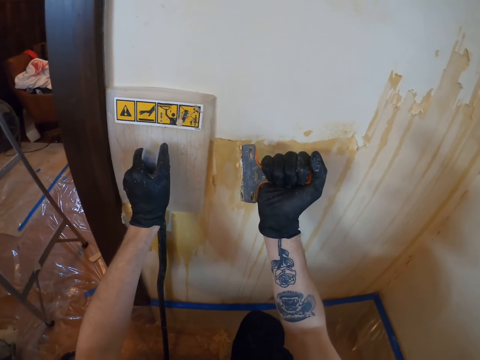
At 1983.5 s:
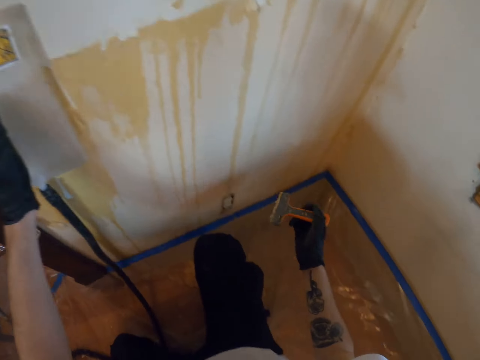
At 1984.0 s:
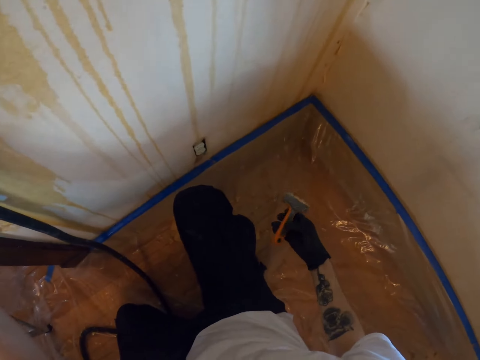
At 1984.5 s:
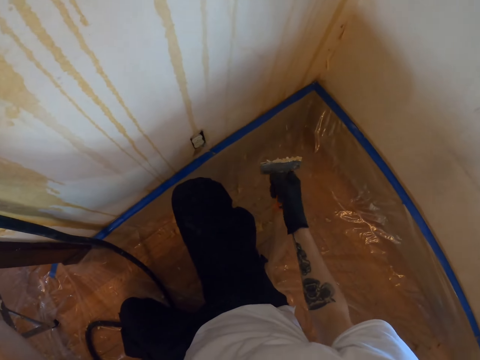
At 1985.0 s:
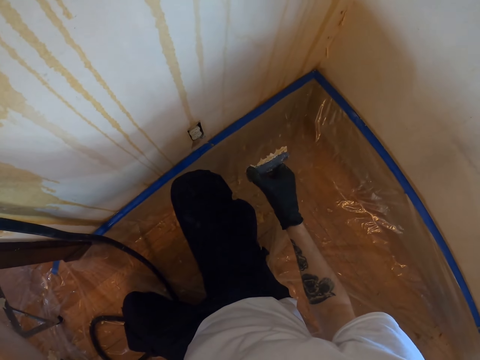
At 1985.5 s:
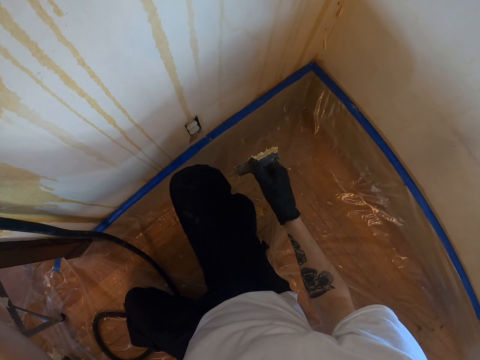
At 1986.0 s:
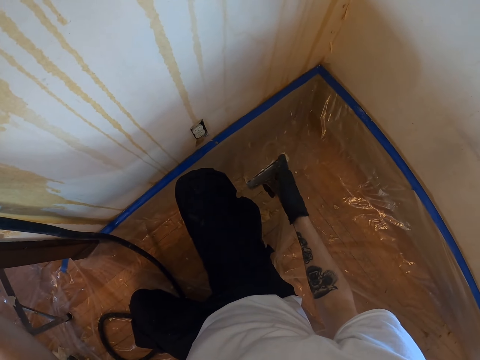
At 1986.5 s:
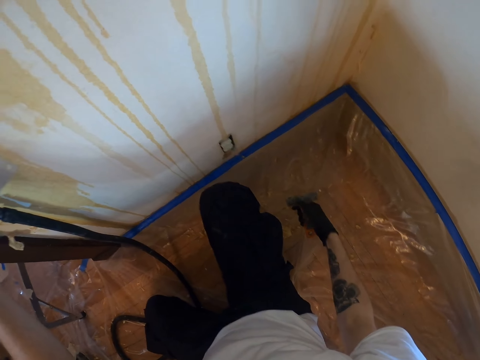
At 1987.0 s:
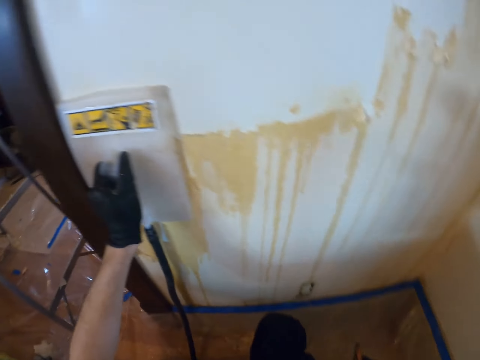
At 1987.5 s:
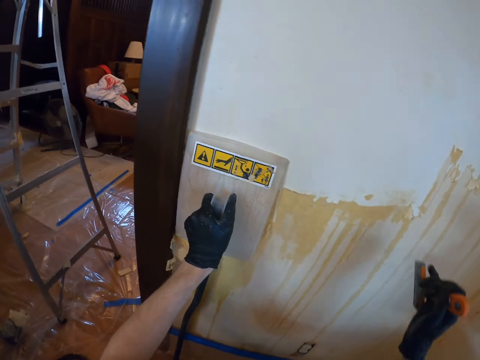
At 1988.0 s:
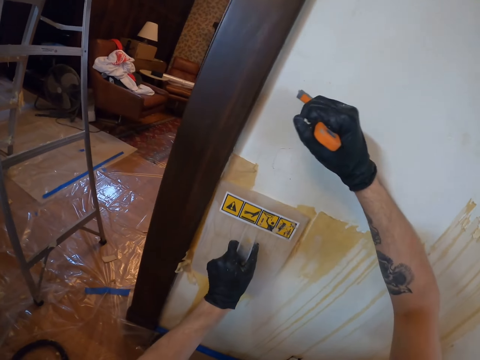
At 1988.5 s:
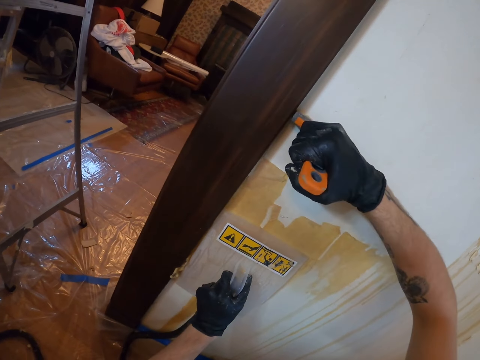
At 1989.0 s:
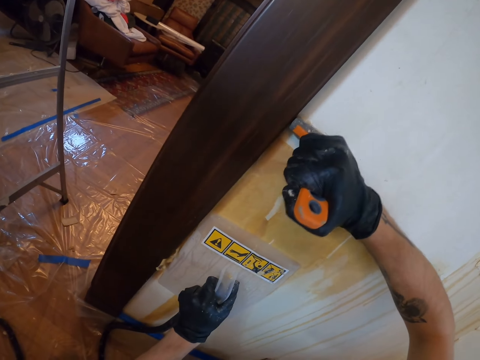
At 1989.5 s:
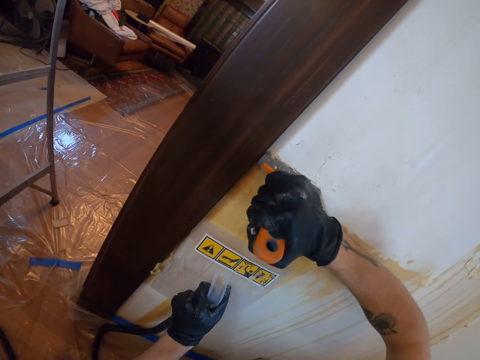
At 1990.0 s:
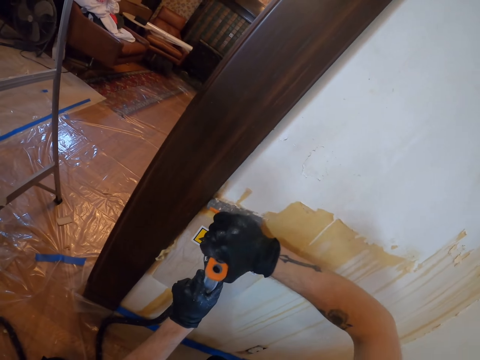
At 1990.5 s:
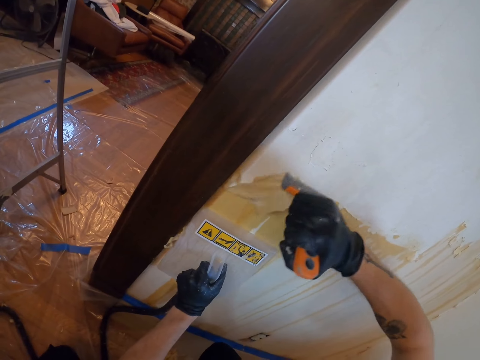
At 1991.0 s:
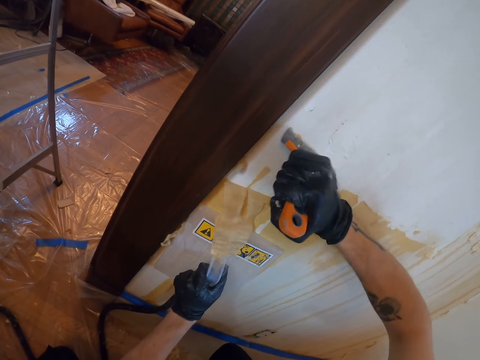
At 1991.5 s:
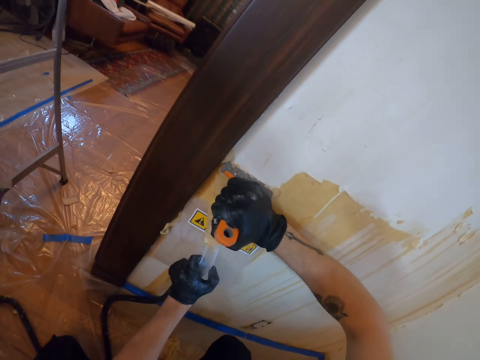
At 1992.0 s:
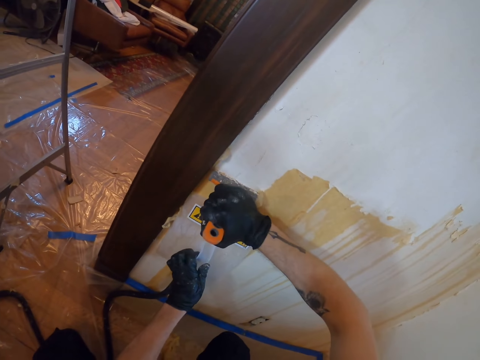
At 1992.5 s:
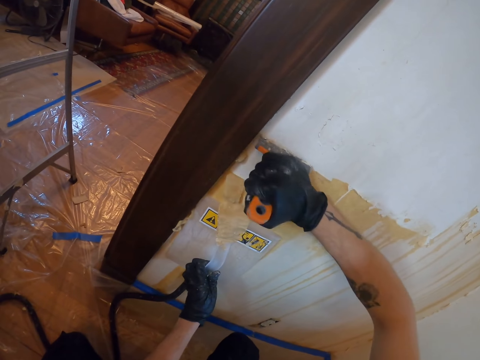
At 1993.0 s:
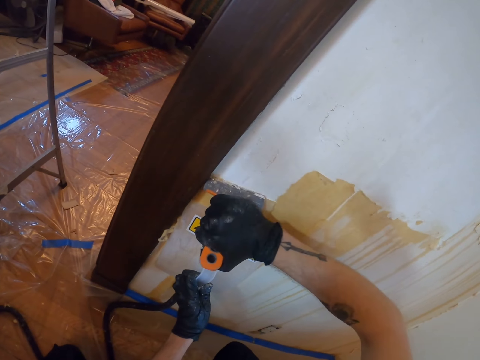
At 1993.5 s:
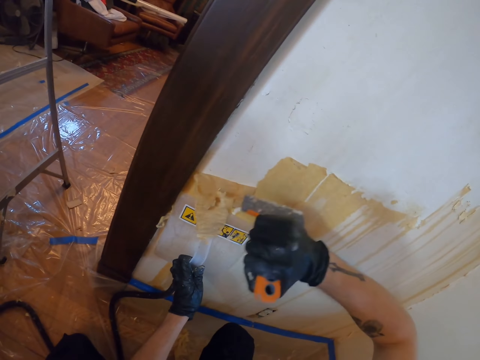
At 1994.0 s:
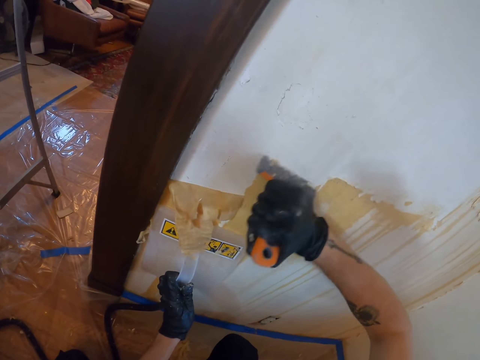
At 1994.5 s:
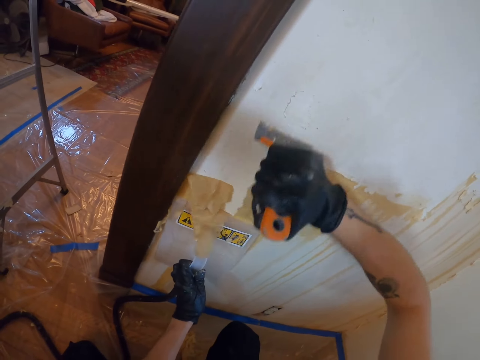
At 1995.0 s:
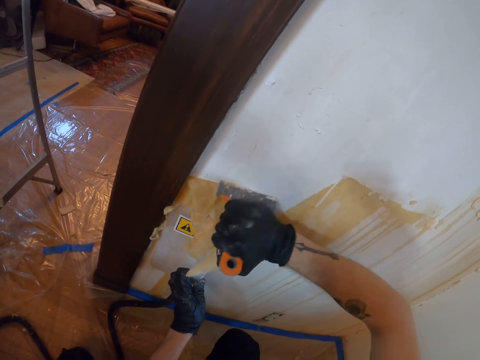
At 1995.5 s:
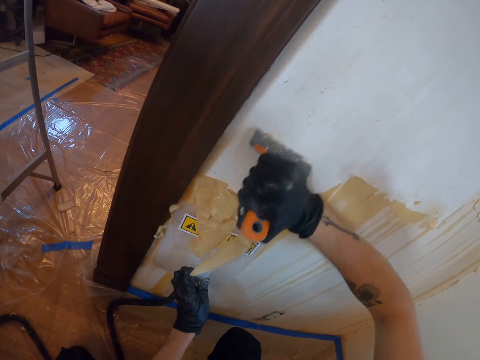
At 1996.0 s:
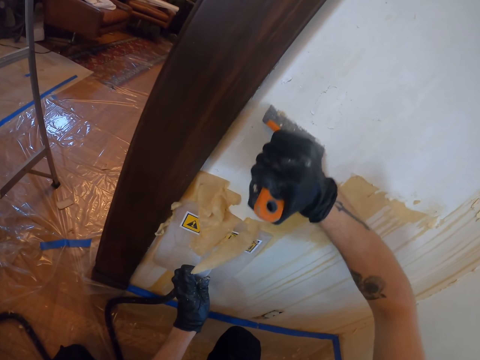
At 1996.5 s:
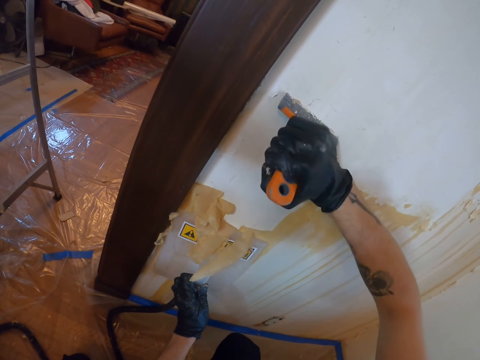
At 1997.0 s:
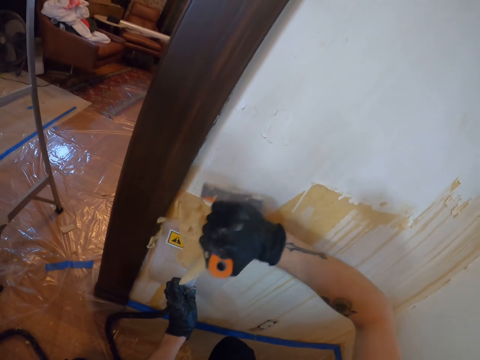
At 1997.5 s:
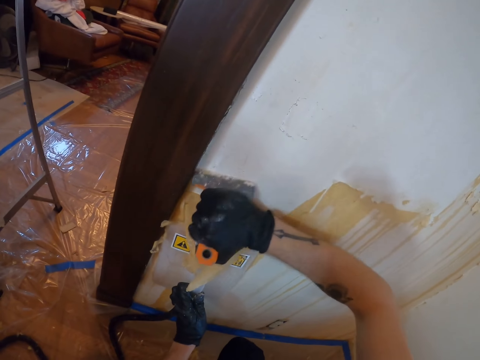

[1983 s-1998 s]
The camera wearer removes paint from a scrubber. They scrub paint from the wall with the scrubber.

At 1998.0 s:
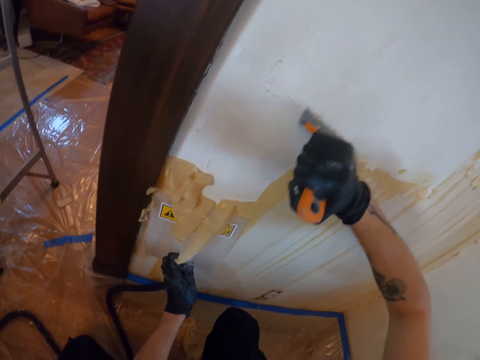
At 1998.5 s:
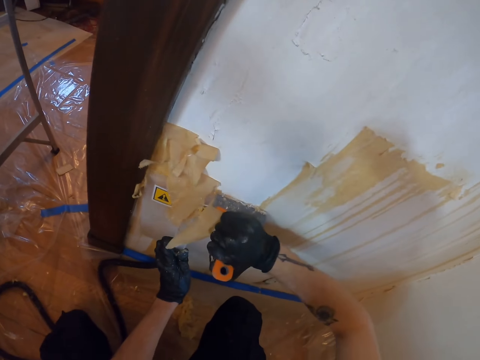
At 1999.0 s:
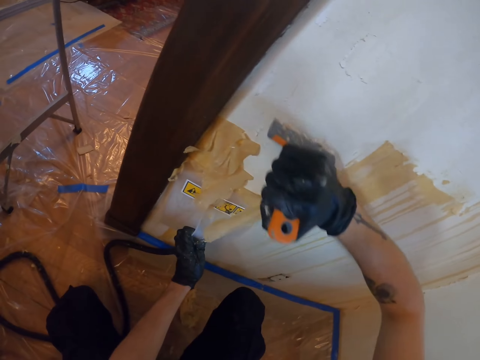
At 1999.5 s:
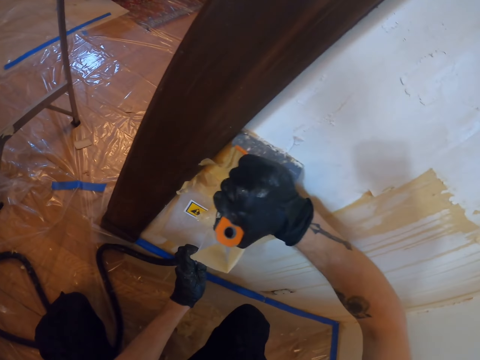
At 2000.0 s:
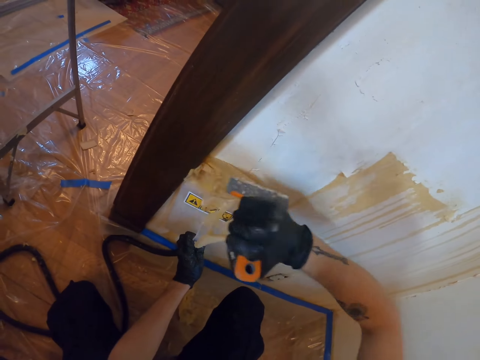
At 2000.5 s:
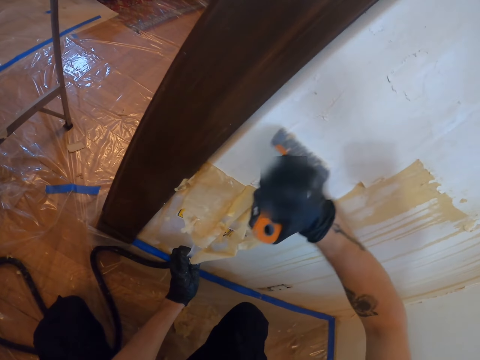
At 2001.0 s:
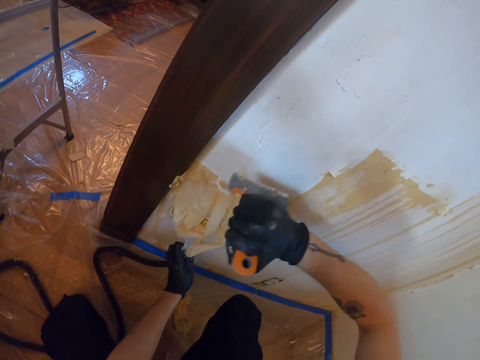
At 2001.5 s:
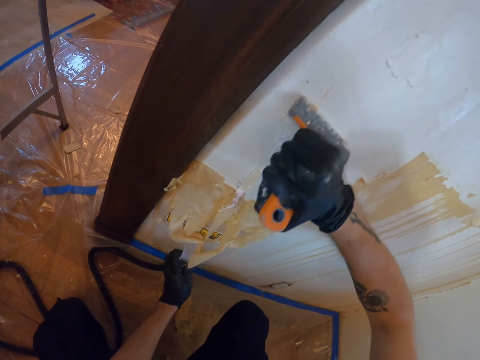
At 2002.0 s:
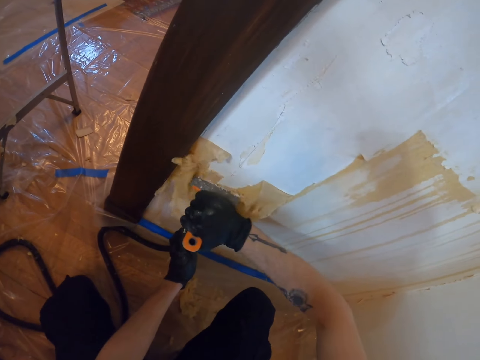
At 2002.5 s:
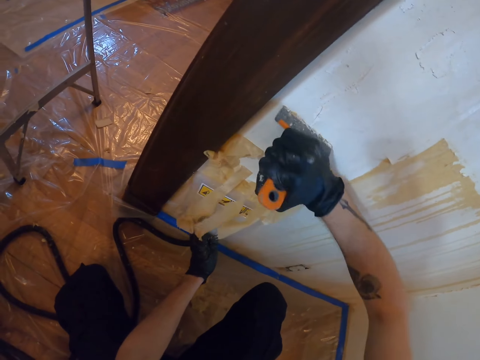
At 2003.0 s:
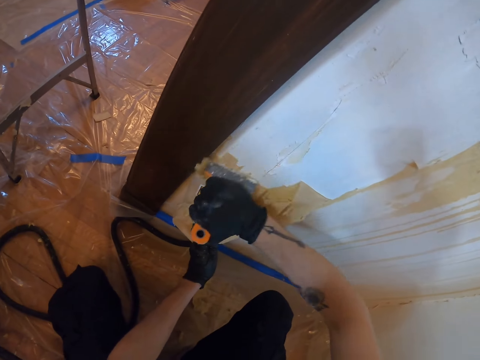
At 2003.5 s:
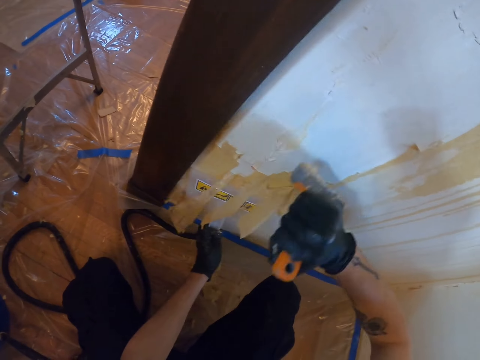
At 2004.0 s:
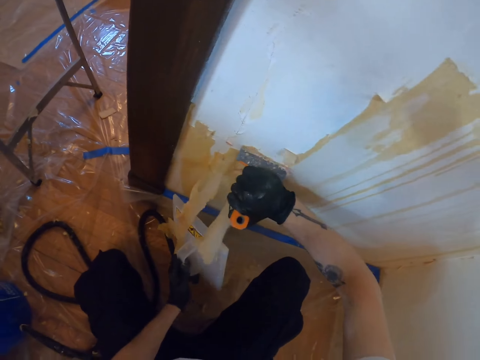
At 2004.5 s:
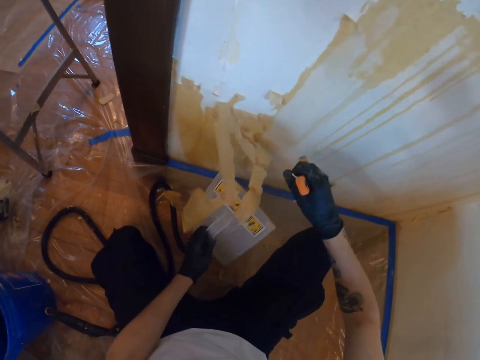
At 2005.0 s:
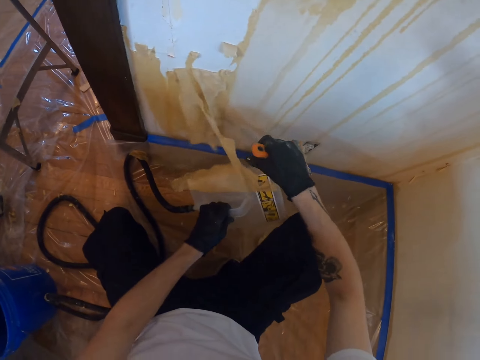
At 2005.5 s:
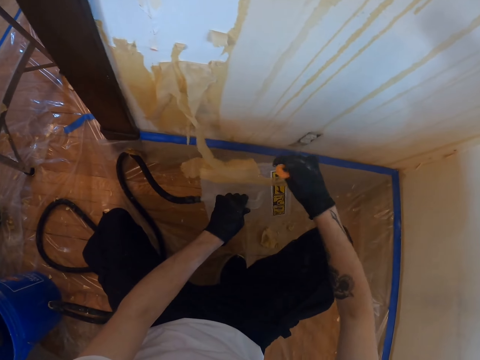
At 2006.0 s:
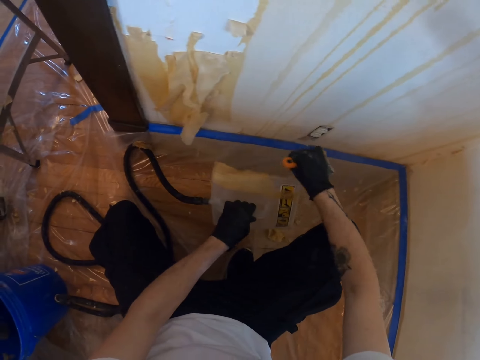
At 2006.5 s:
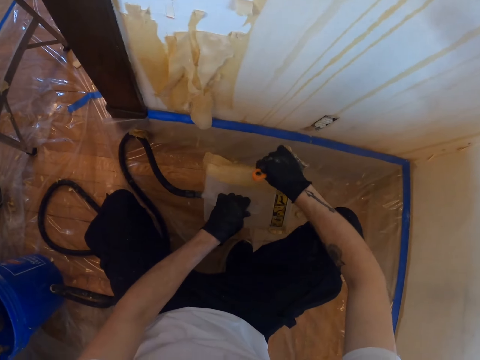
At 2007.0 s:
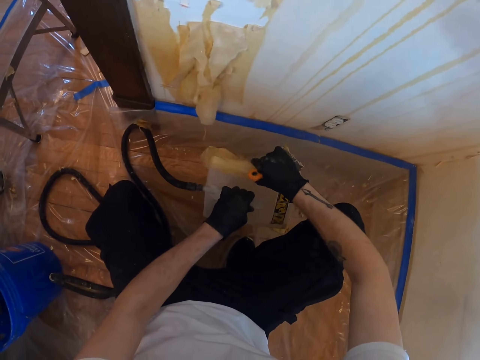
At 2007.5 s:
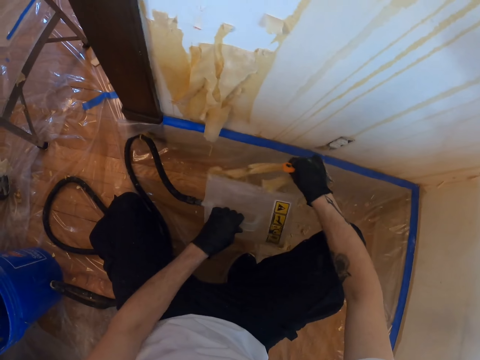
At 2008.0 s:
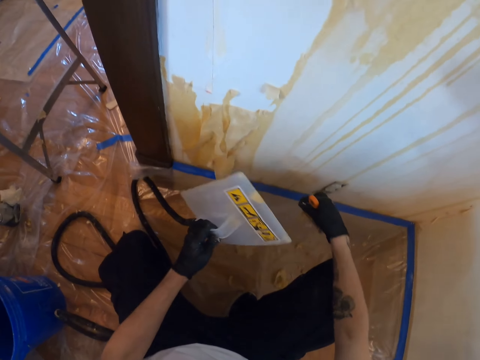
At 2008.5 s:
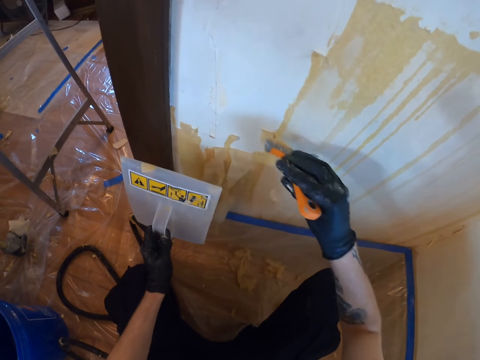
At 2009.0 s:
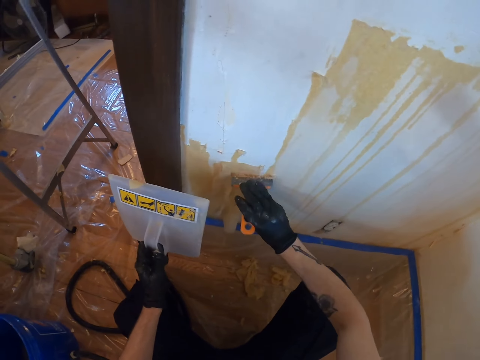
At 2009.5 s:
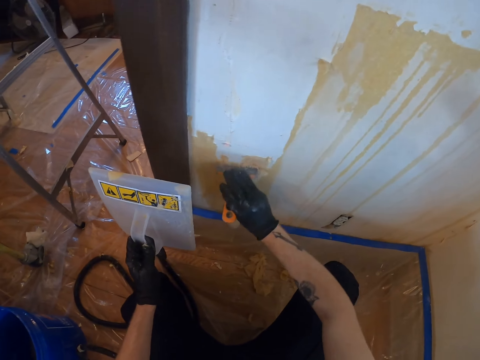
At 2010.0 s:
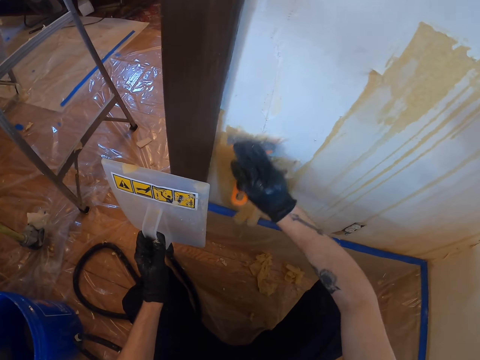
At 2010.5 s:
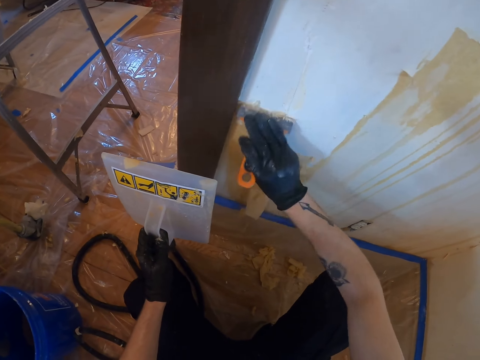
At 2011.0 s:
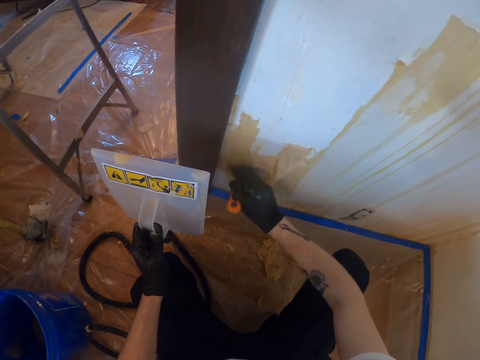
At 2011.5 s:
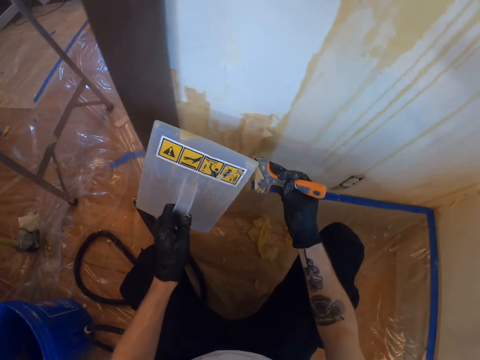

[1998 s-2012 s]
The camera wearer removes paint from the smoother machine. They scrub paint from the wall with a scrubber.
